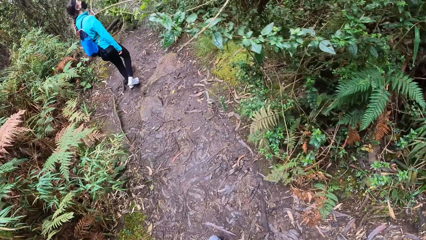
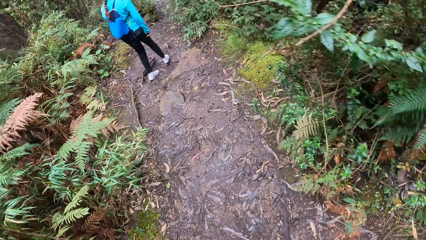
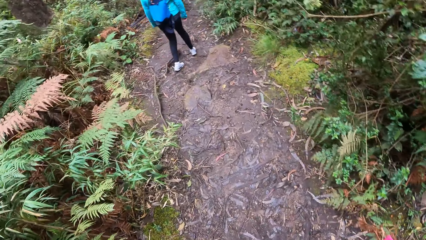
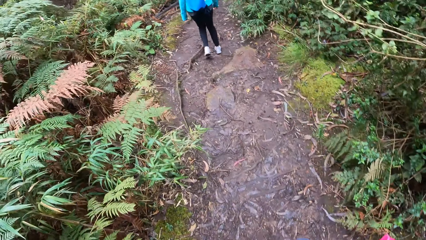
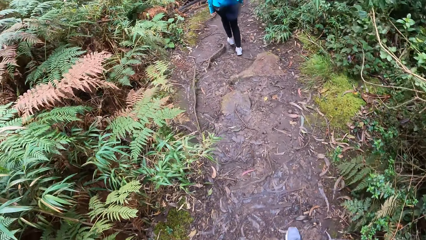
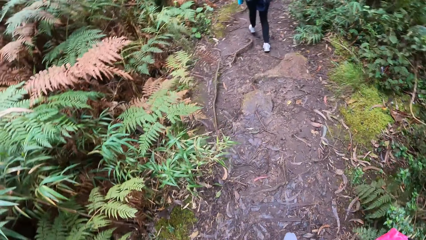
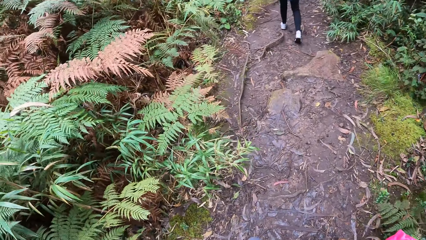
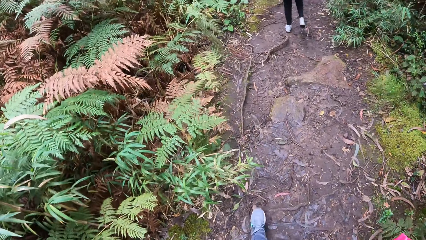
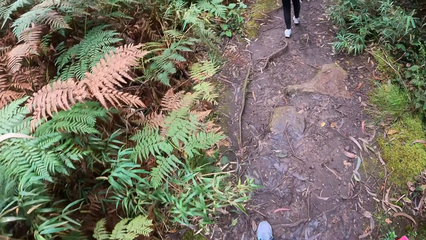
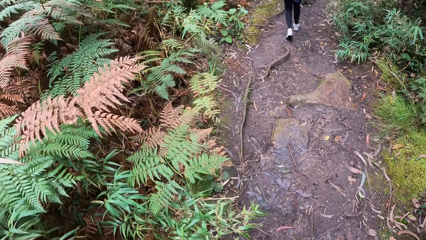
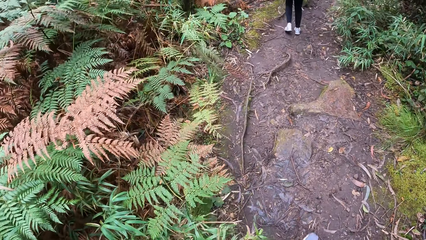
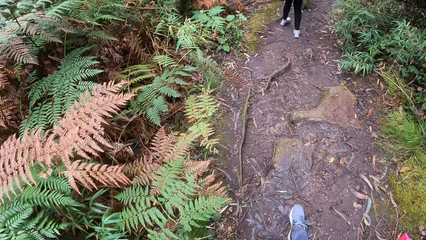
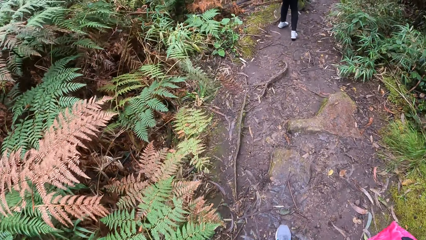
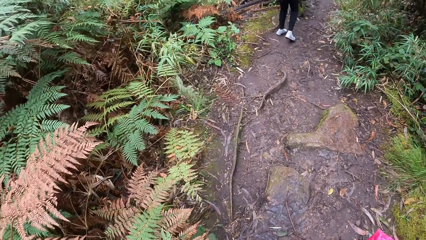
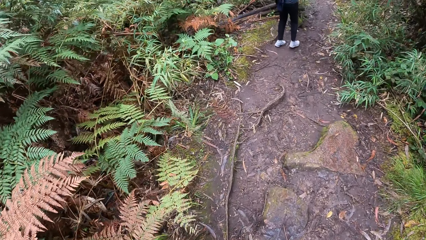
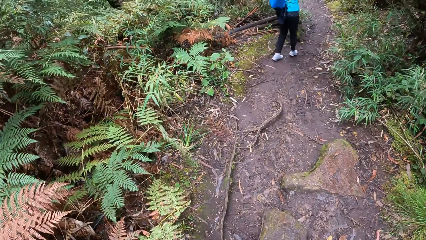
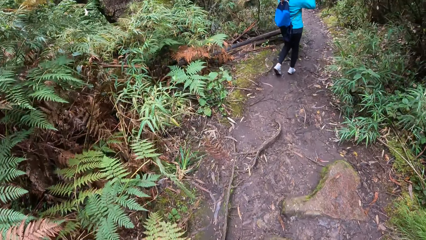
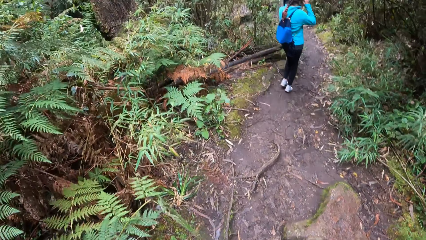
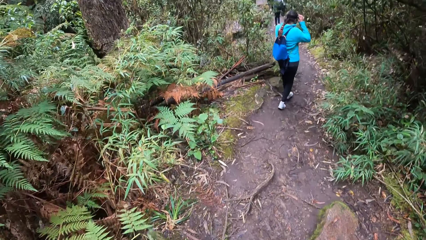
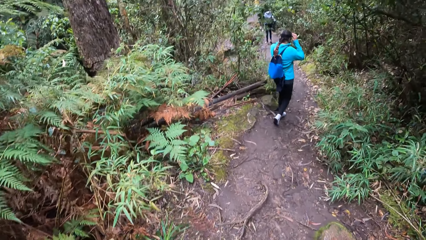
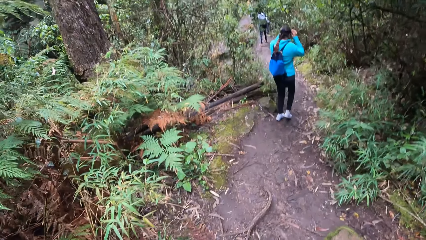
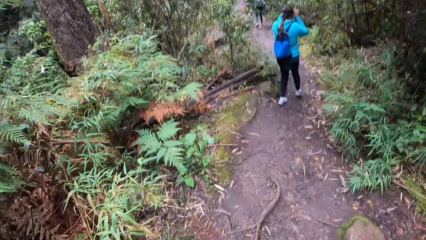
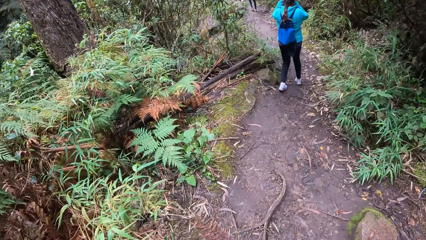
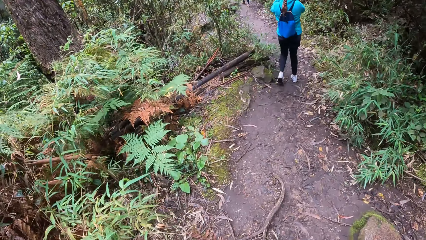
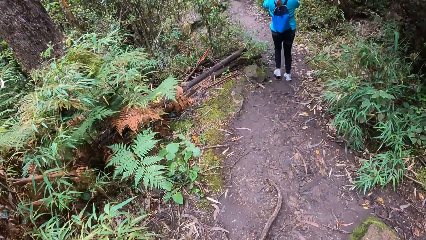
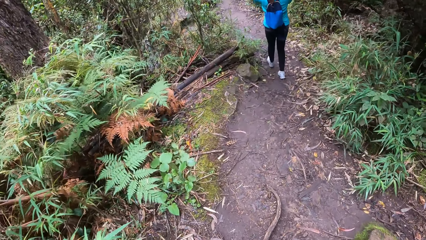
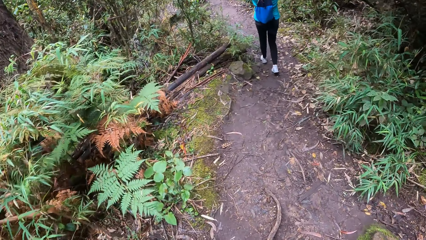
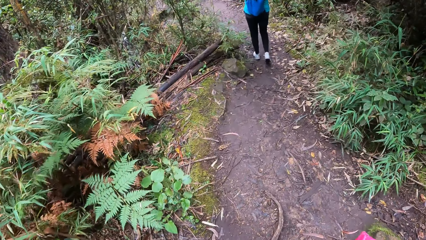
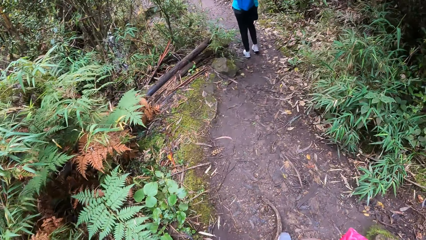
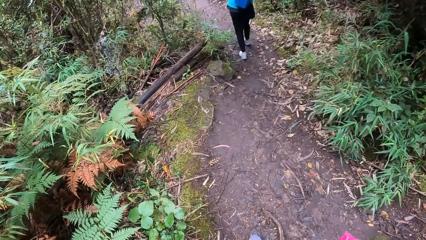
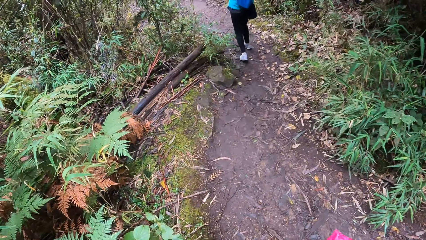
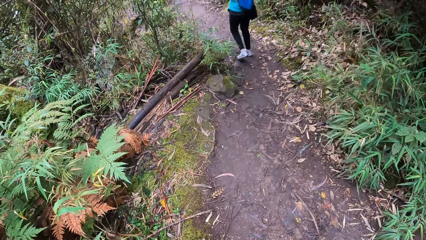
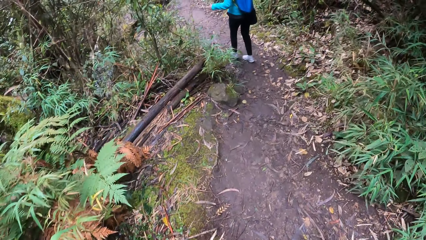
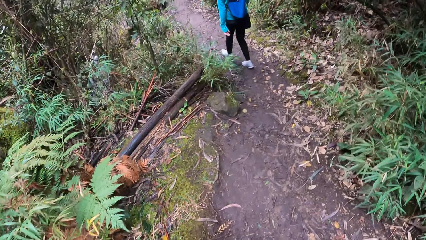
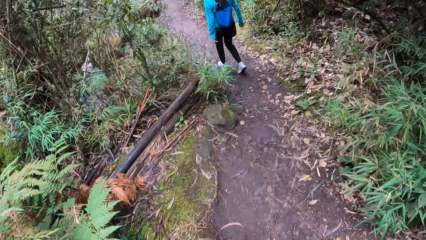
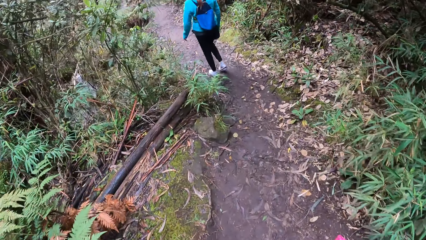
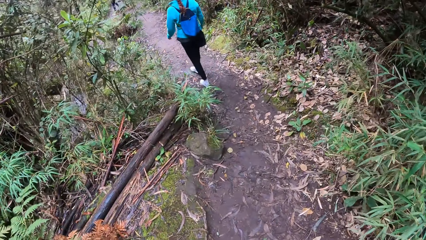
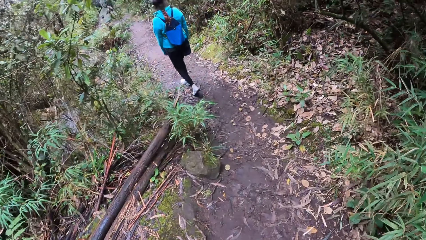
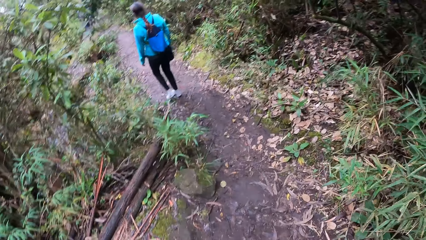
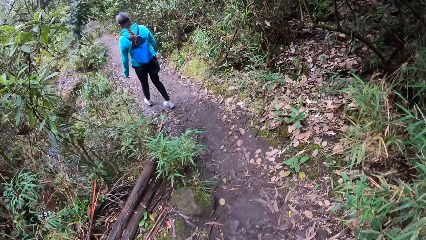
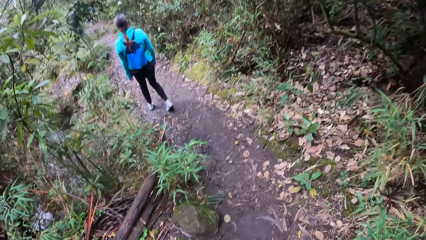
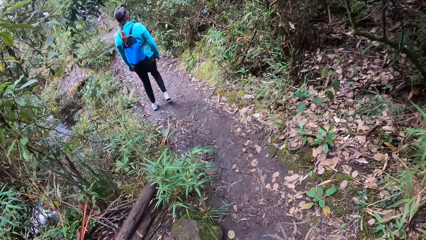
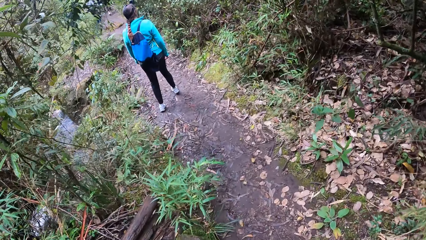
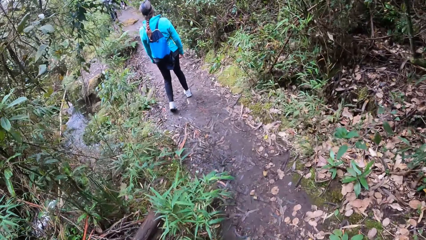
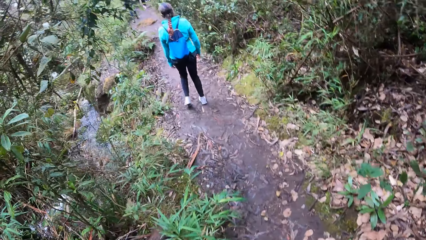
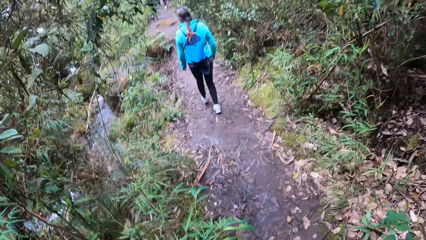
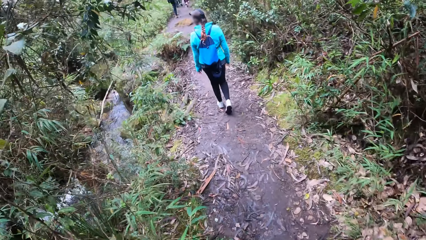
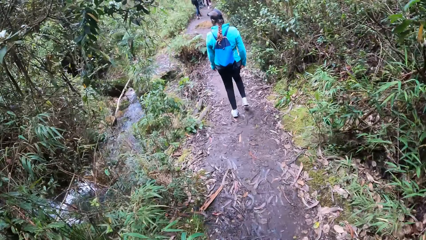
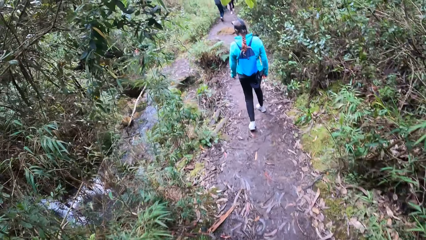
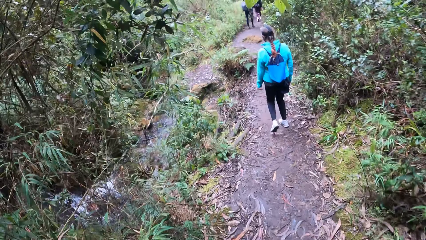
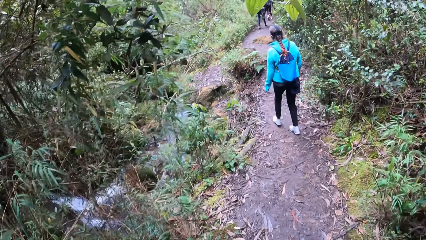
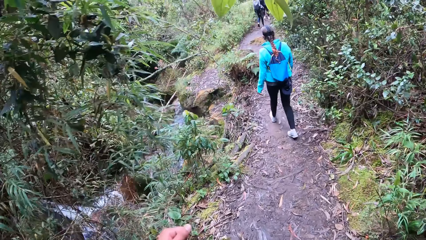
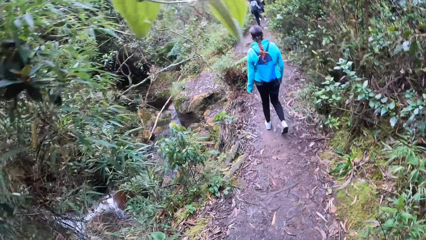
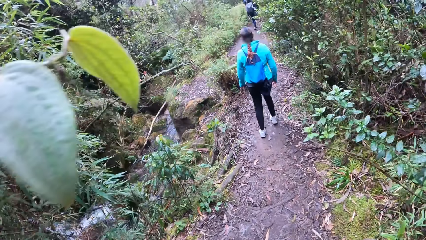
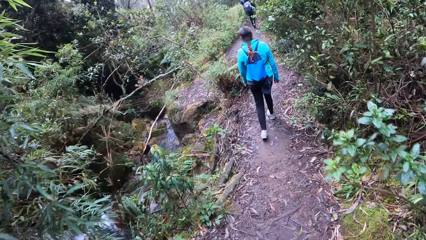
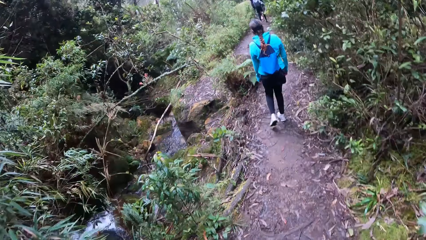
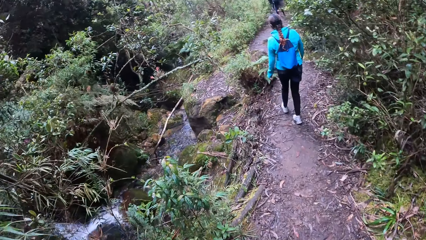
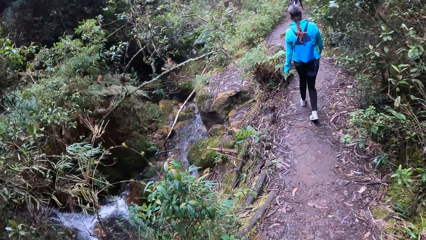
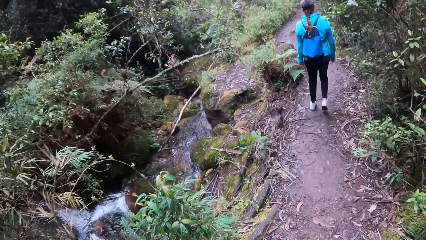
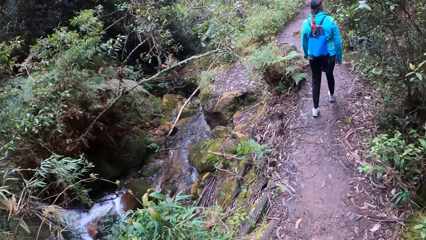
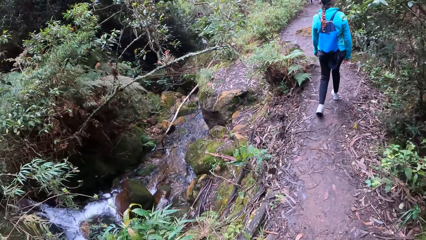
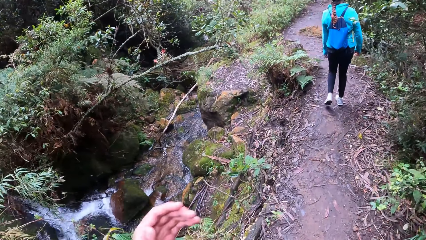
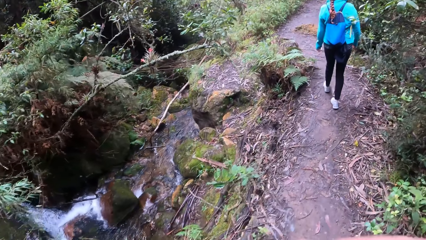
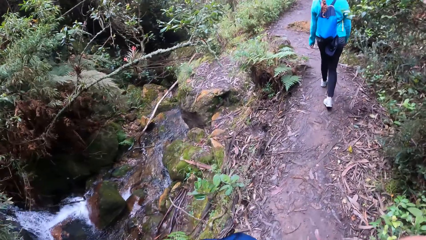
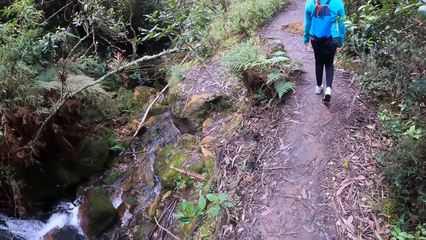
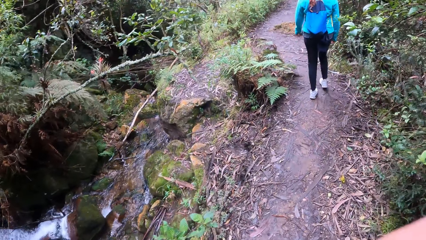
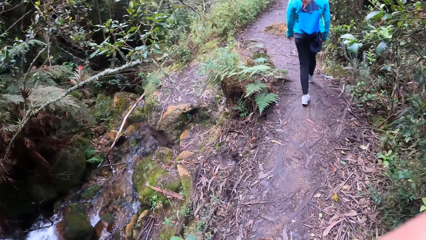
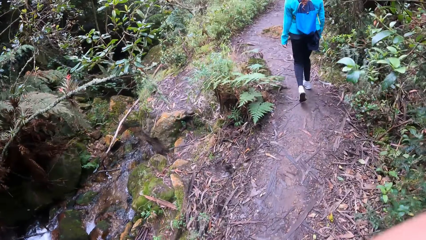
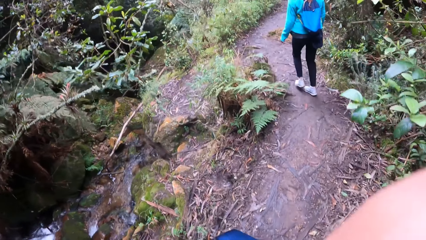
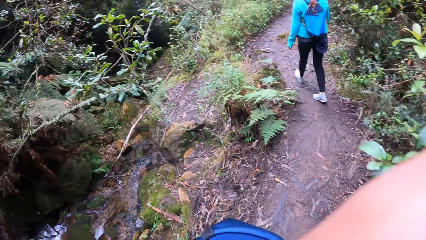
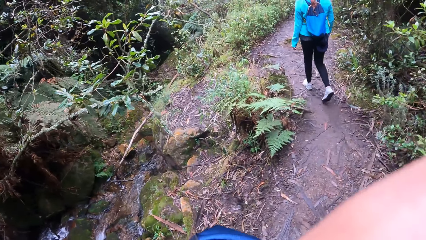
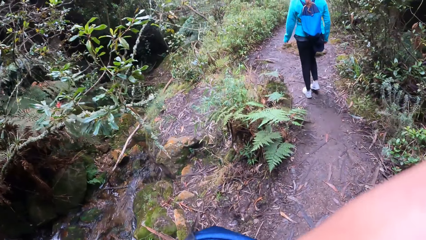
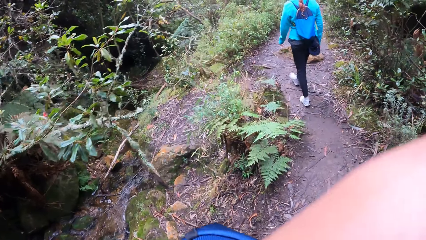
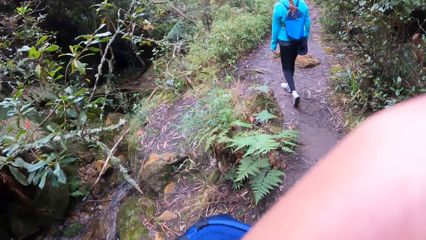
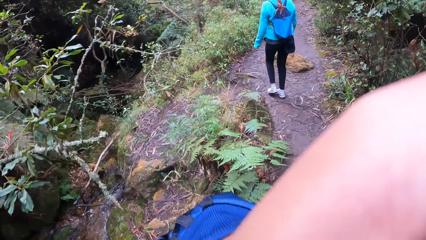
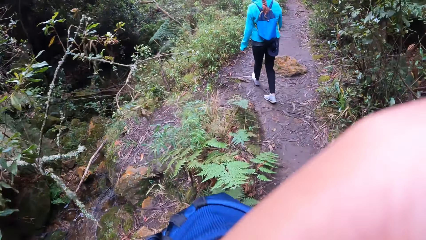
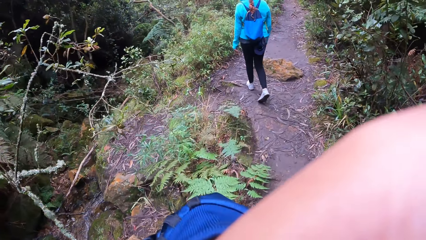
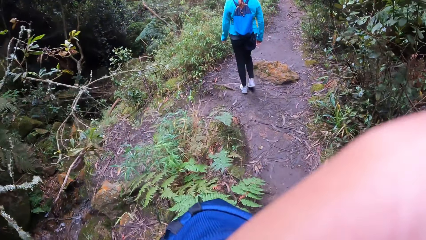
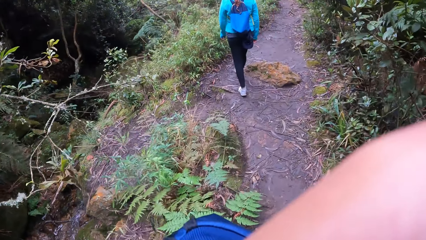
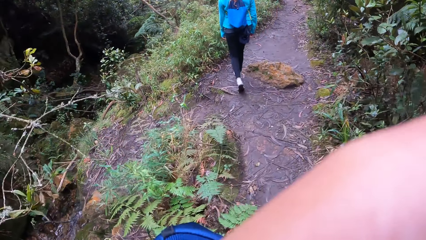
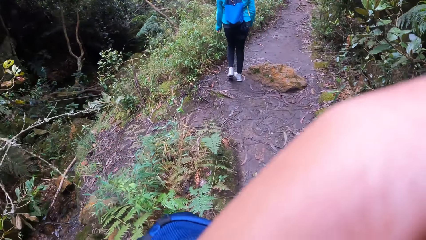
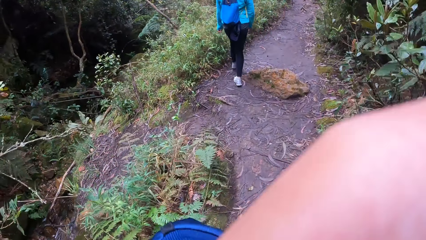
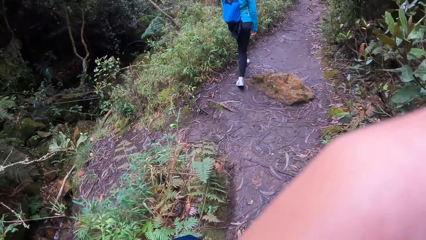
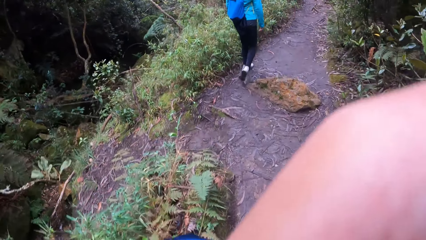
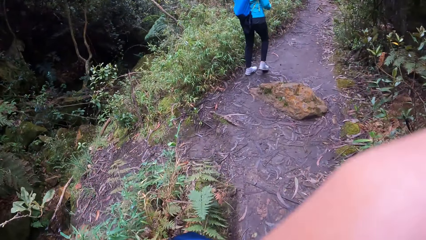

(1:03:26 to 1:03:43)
A person adjusts a camera and walks in the forest. The camera wearer raises his hand to his face. He touches the face.
